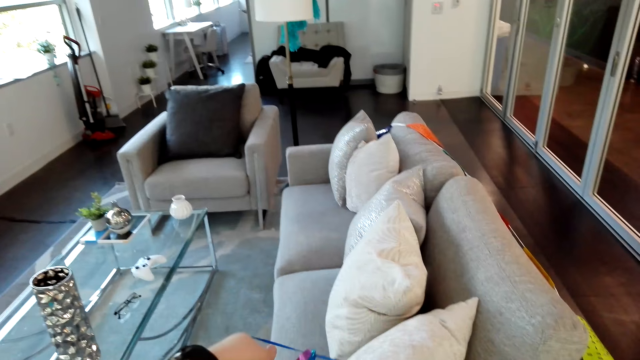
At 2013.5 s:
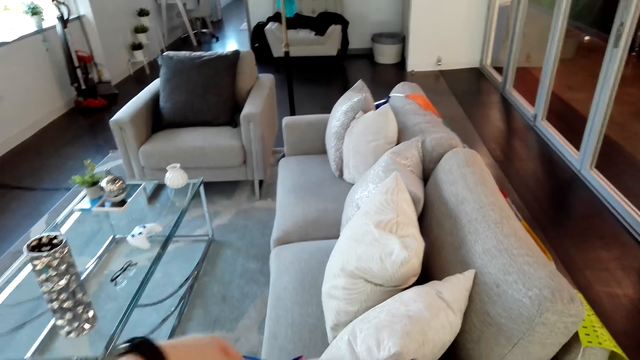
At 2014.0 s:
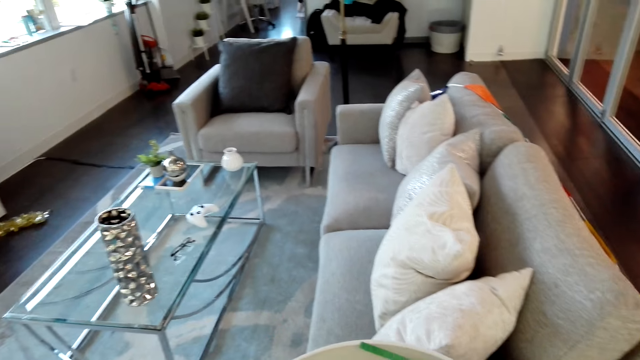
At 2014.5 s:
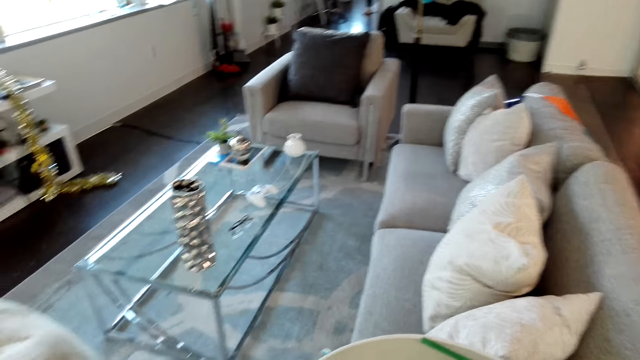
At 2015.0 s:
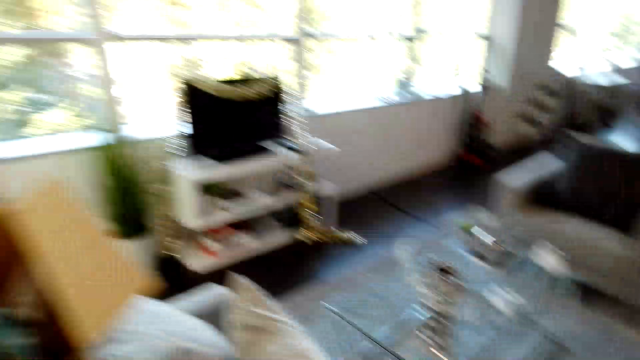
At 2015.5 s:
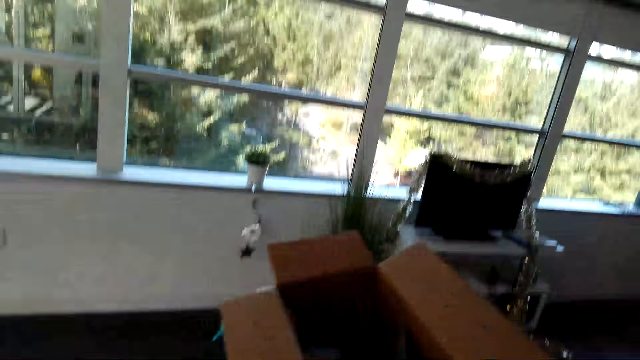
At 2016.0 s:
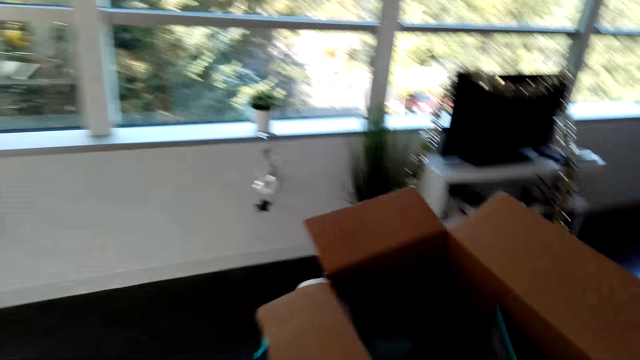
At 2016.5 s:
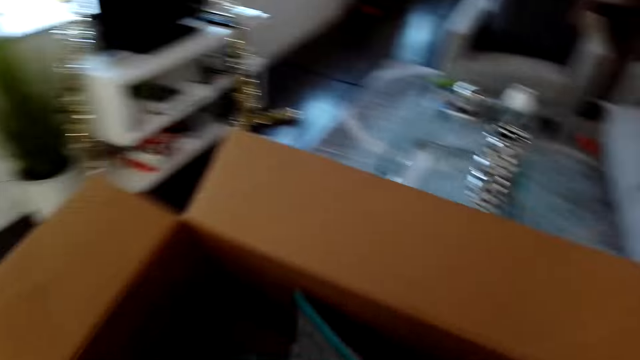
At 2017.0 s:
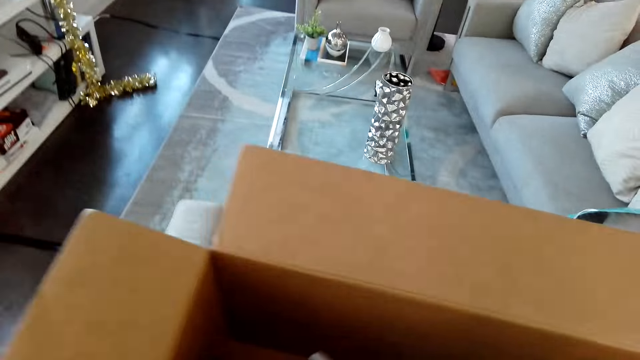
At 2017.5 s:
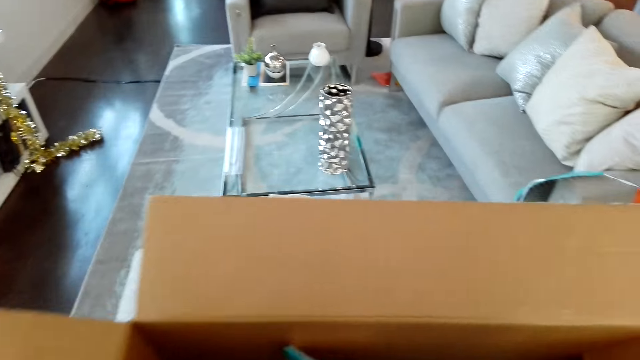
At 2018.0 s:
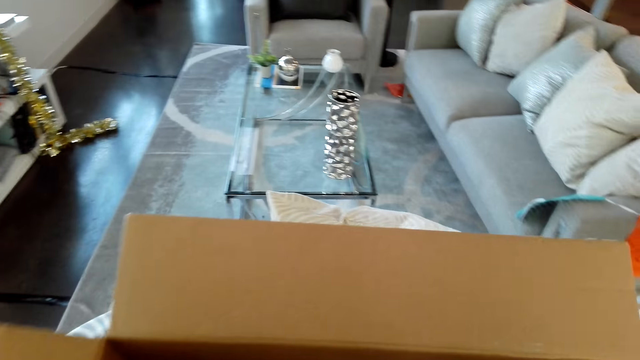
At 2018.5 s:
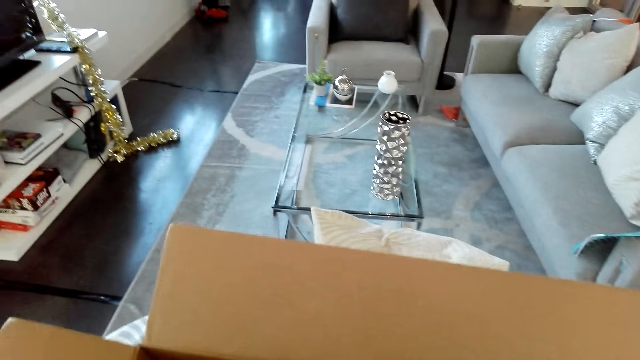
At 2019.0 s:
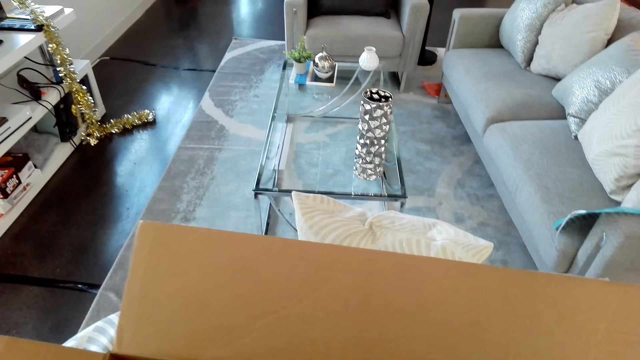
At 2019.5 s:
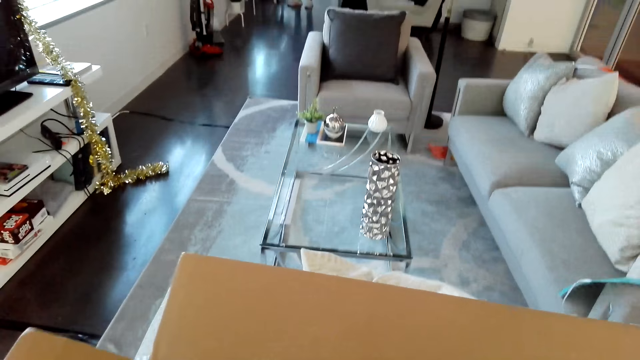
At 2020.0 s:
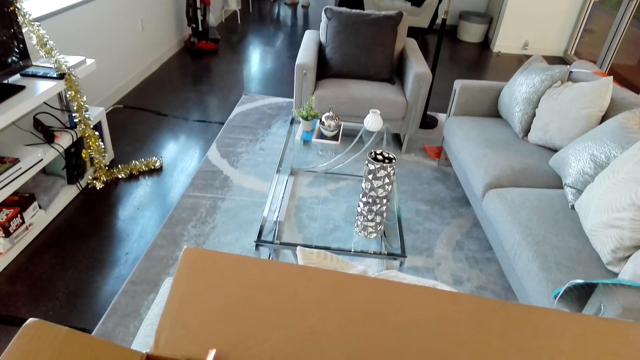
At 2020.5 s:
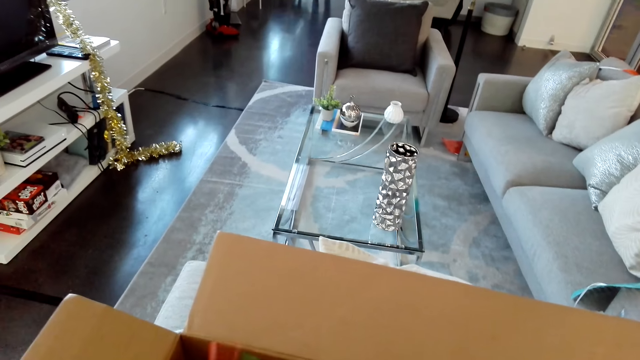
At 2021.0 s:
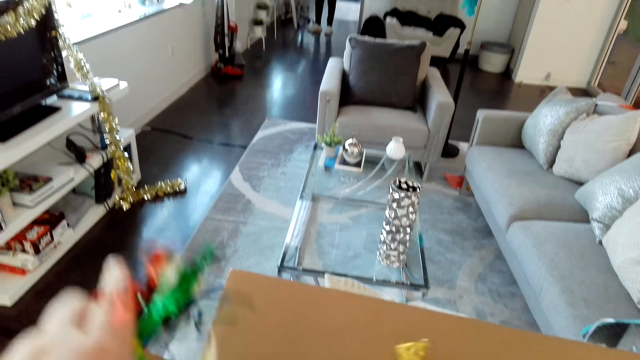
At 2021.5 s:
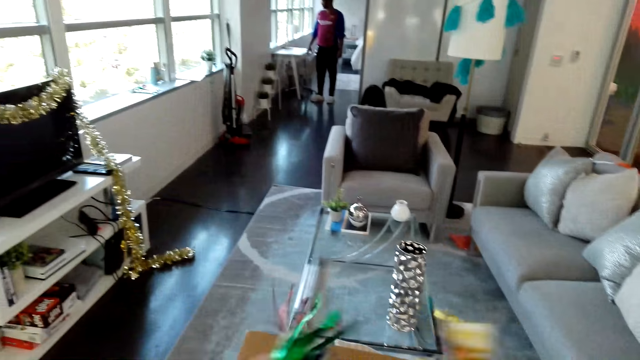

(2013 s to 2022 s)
The camera wearer places the ribbon on the seat. They pick up decoration ribbons.

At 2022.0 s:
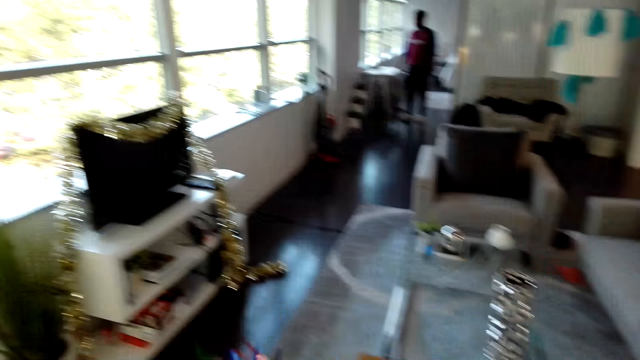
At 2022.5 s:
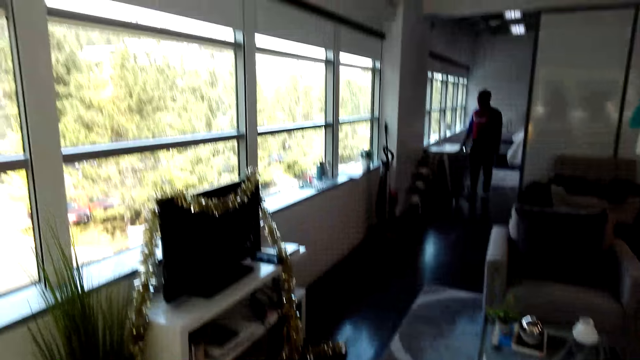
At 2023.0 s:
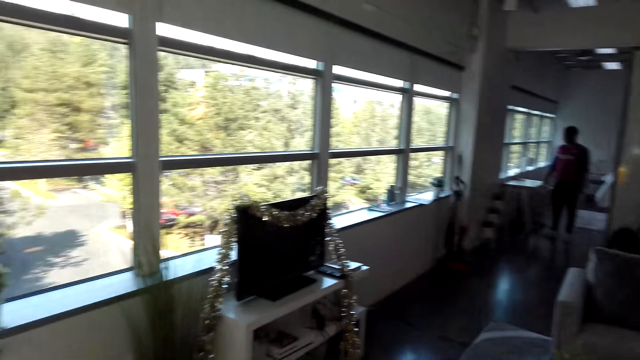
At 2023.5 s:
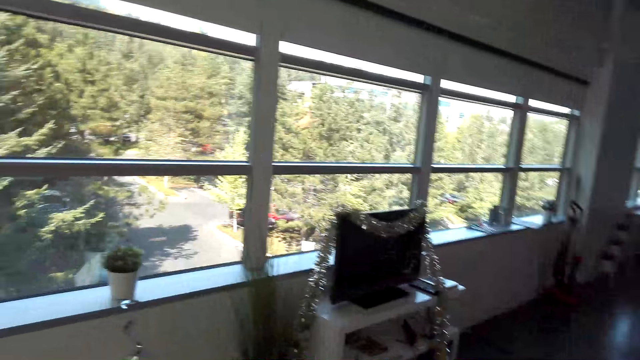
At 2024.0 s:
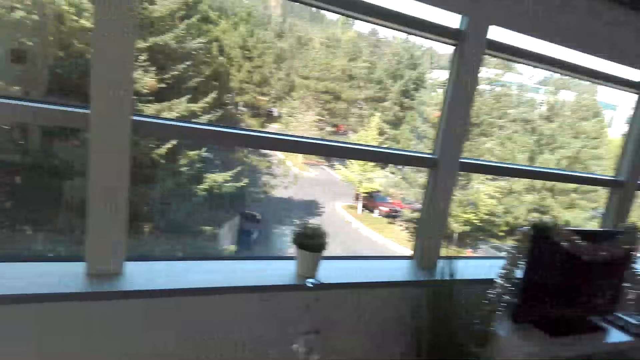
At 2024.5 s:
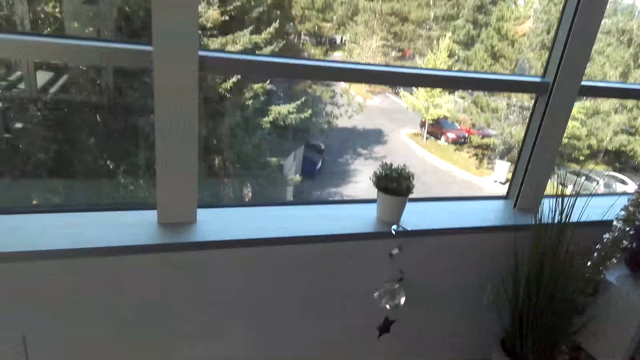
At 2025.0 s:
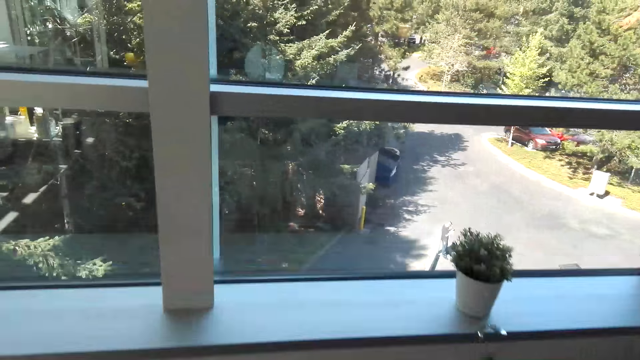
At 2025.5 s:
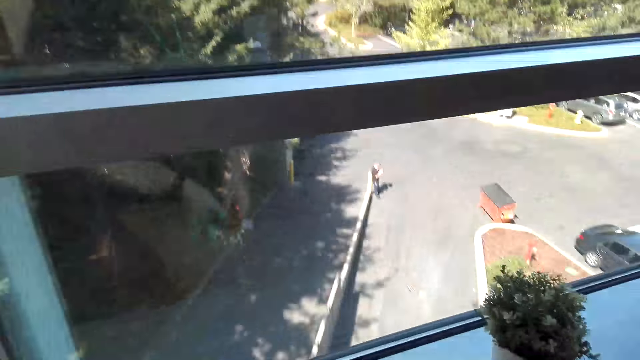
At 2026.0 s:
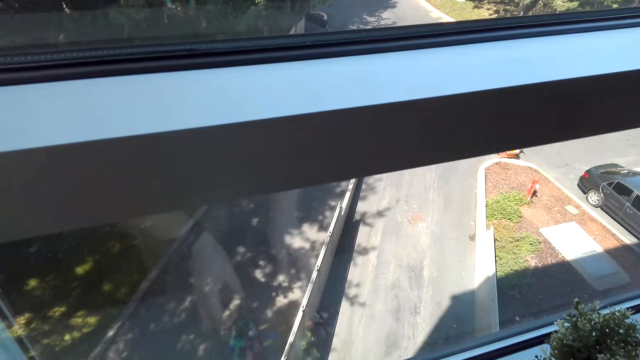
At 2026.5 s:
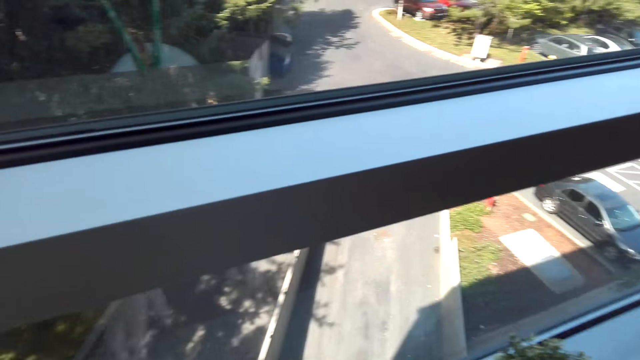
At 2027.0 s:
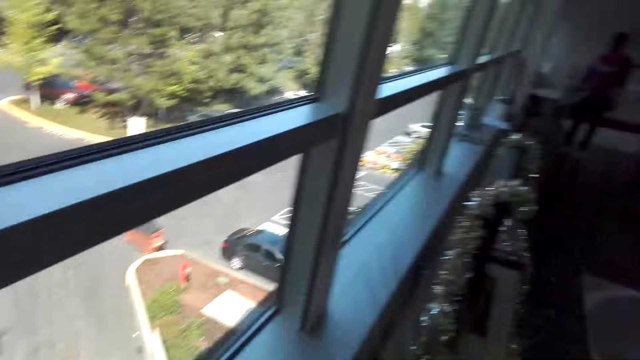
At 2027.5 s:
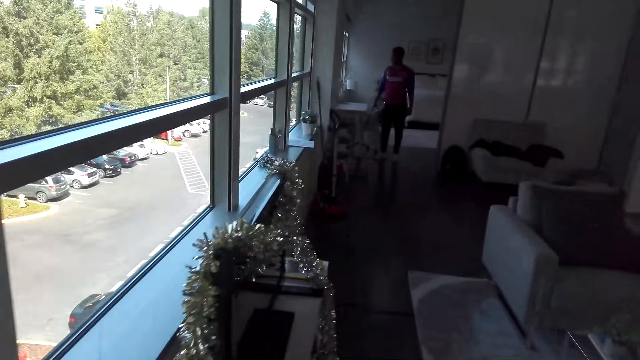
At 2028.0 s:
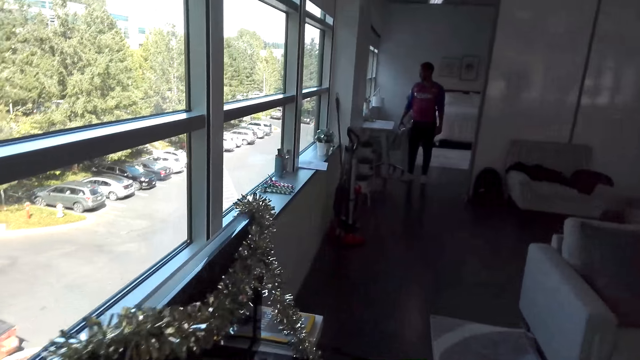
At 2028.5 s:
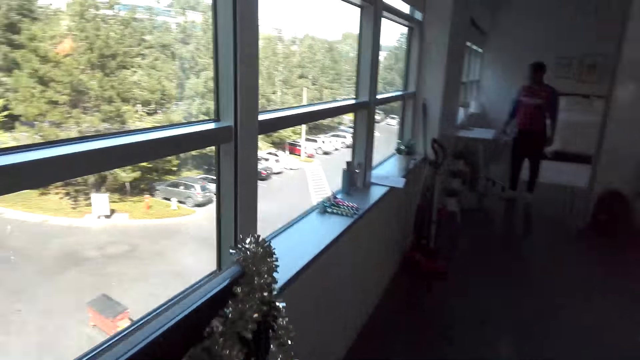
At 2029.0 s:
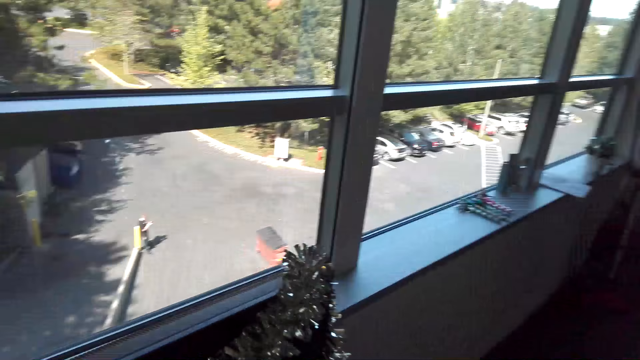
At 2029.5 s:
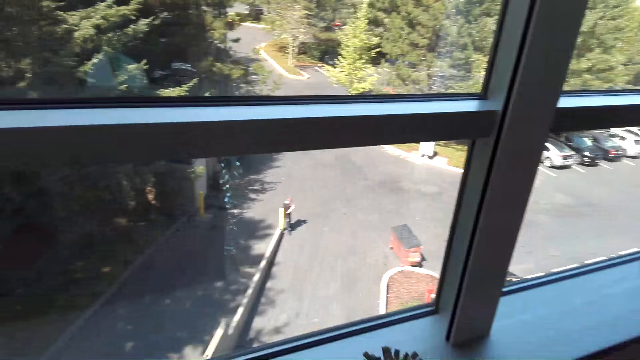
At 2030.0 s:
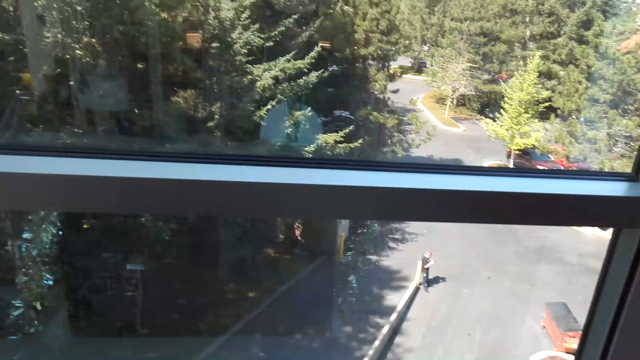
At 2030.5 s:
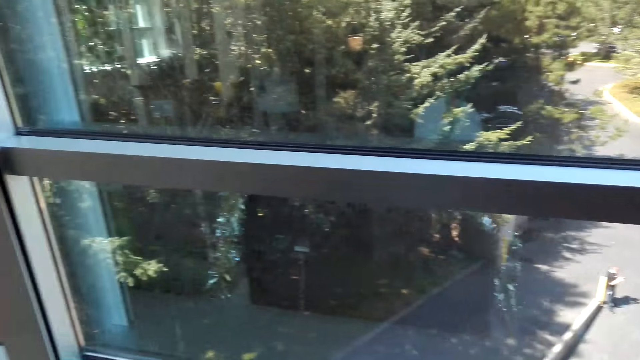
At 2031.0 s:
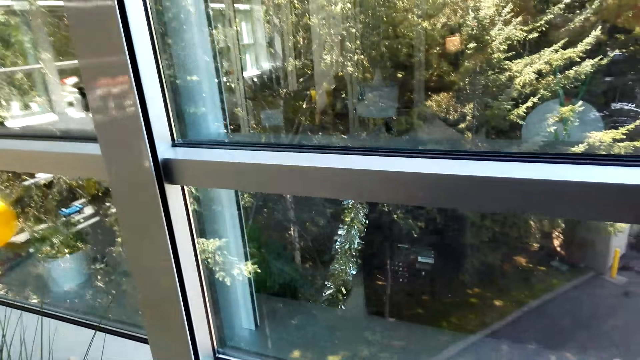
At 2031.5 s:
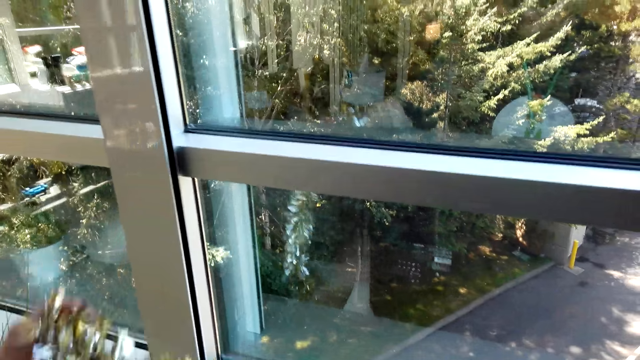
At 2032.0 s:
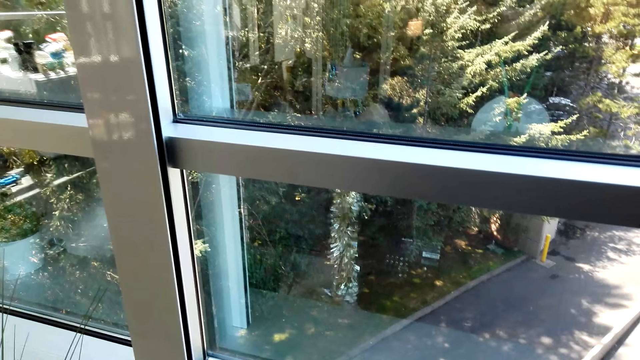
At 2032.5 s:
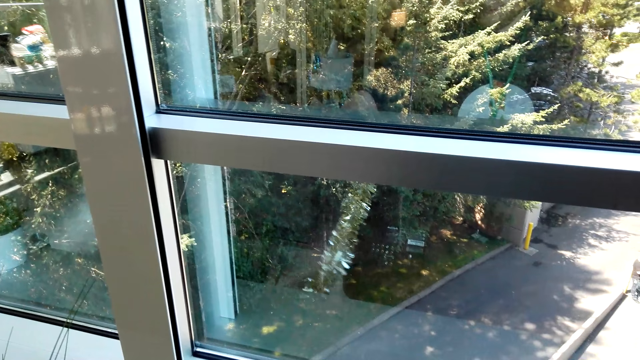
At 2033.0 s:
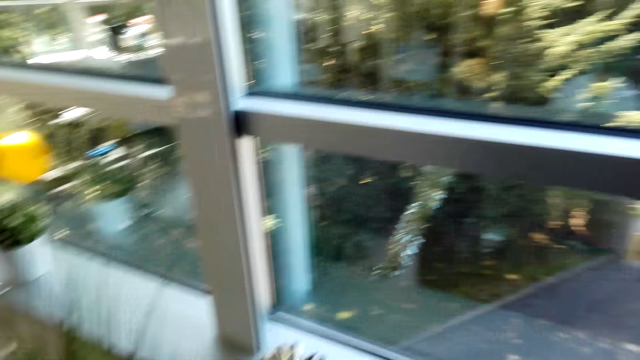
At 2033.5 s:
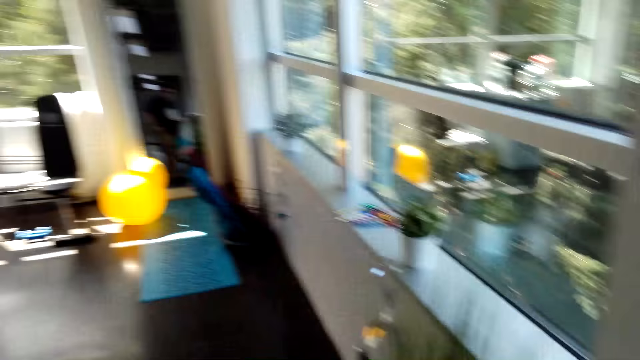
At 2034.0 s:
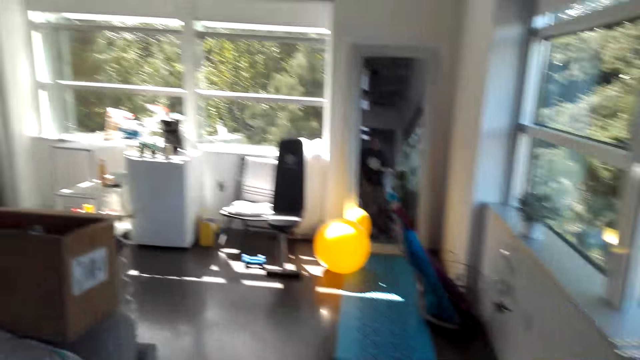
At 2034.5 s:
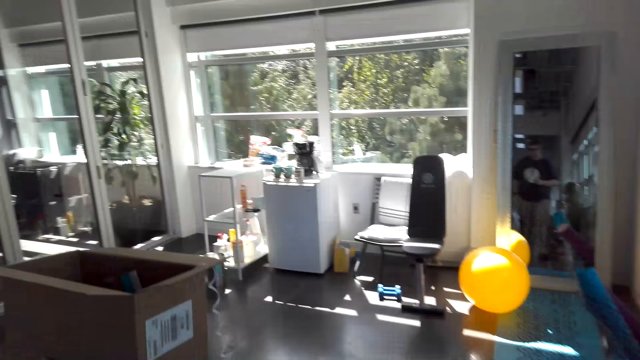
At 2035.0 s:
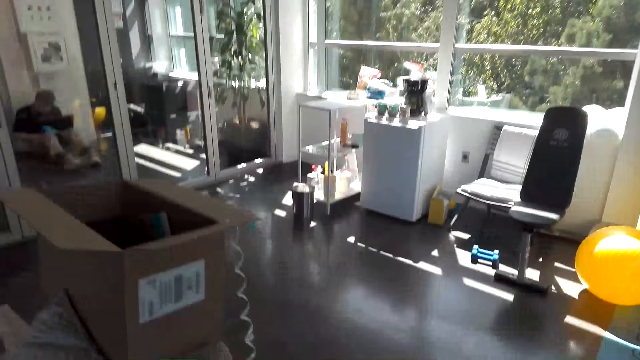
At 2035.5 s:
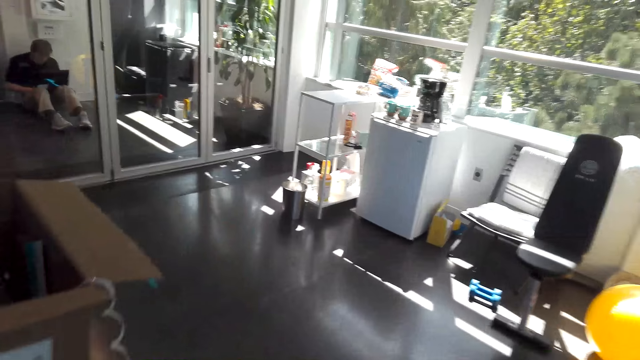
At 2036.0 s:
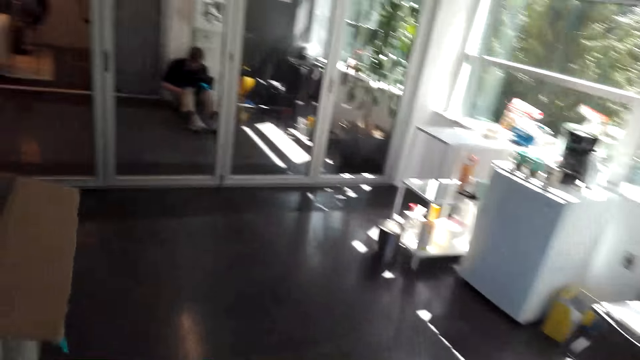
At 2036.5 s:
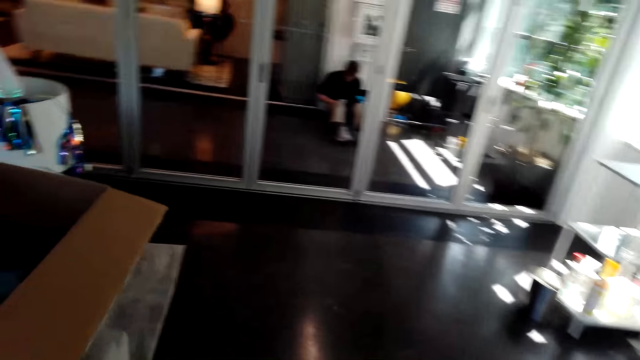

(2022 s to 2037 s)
The camera wearer walks in the house. They place the ribbons on window panes. They walk in the house.
